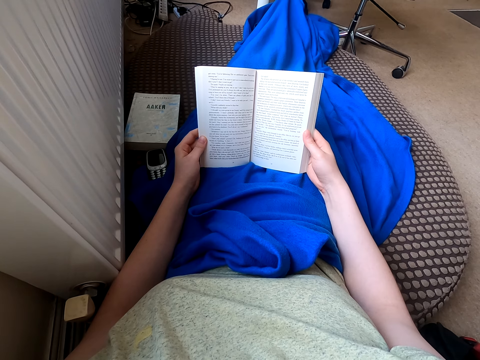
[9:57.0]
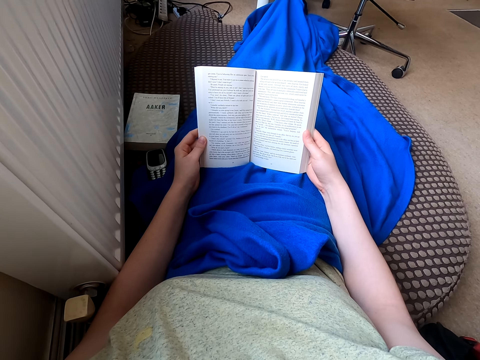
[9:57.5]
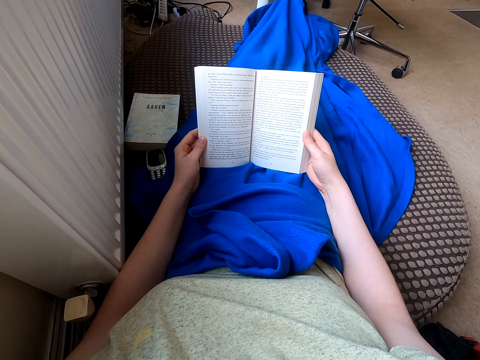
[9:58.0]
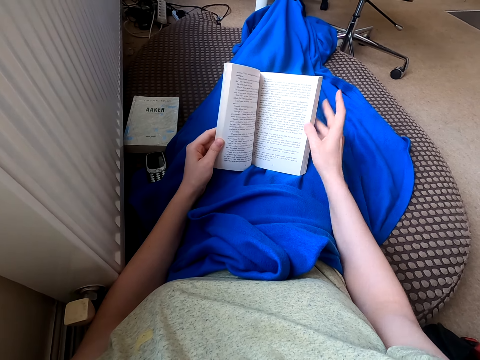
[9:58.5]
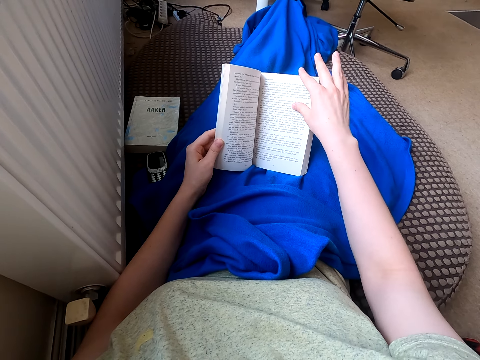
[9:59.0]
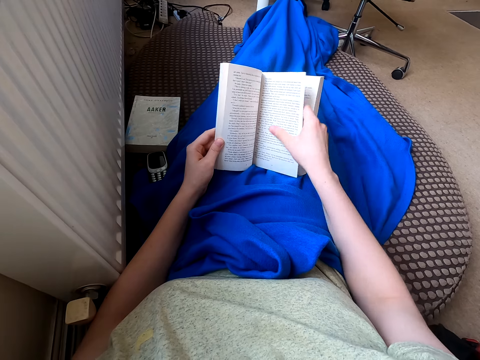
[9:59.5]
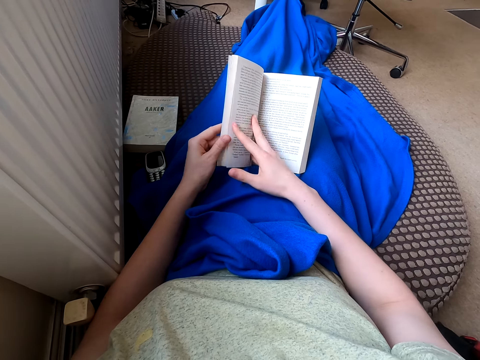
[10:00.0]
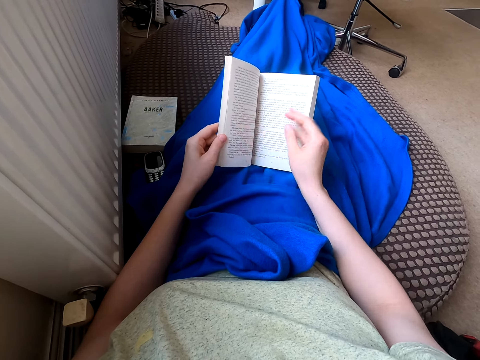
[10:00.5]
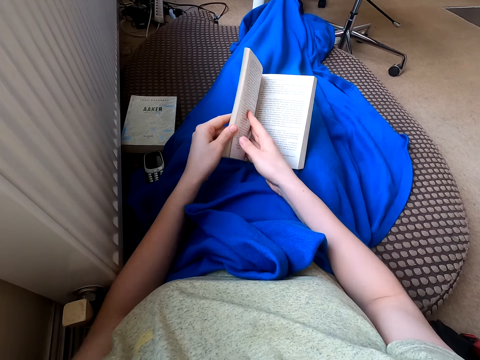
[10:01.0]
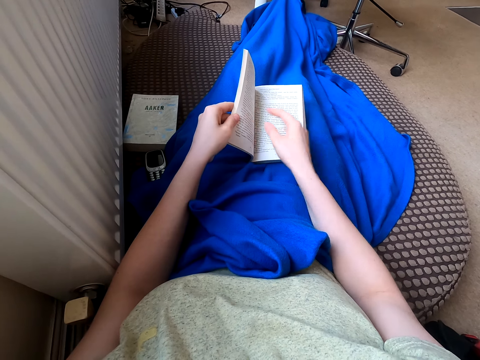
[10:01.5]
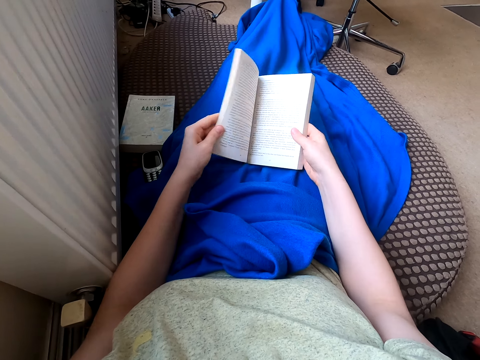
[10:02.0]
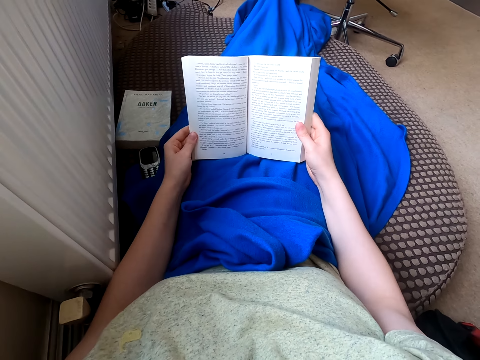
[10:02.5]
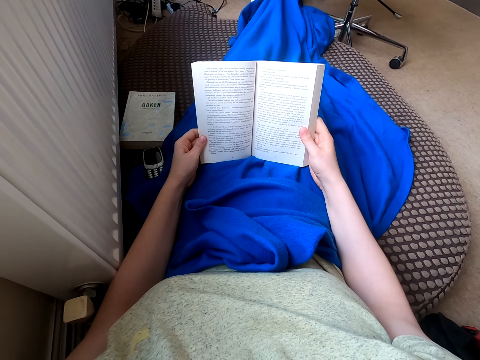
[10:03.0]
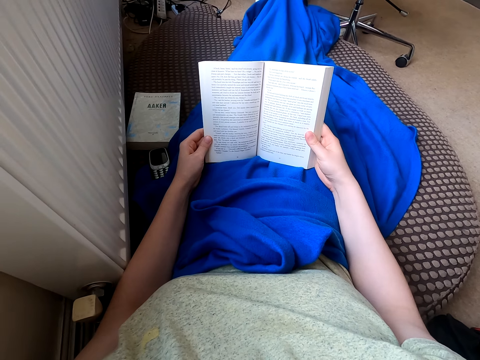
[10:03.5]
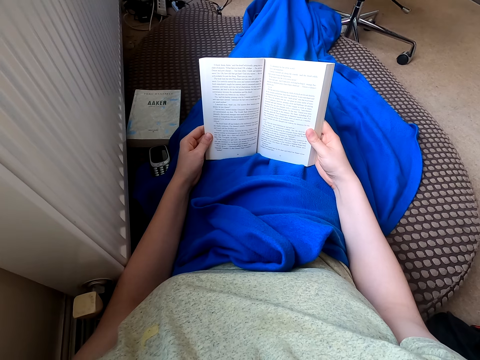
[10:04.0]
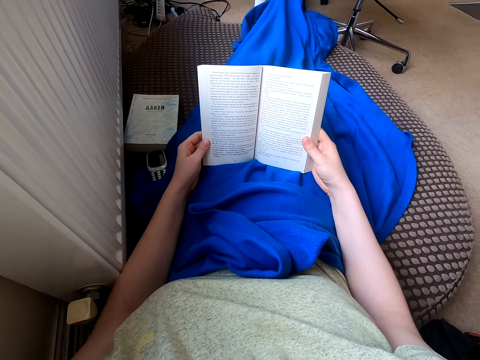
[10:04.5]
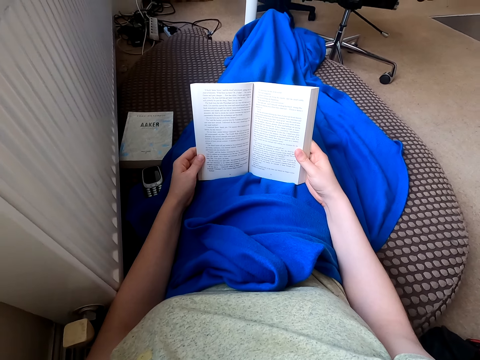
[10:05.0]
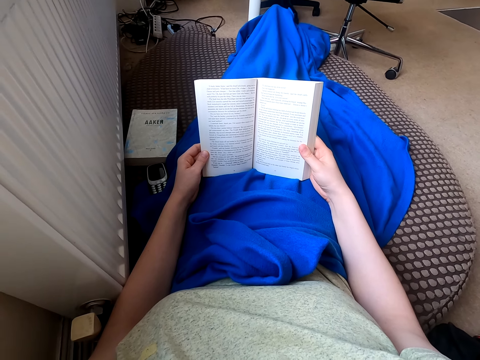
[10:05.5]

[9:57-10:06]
The camera wearer turns the page. They read the book. They adjust the book.

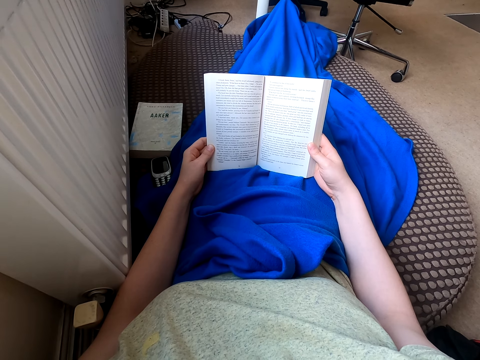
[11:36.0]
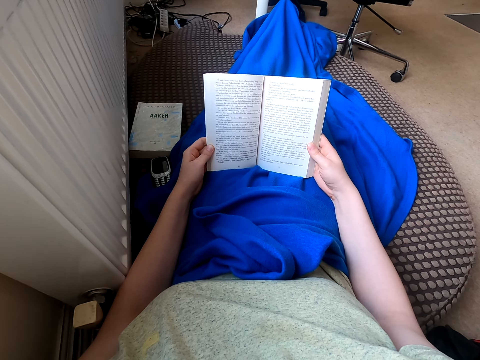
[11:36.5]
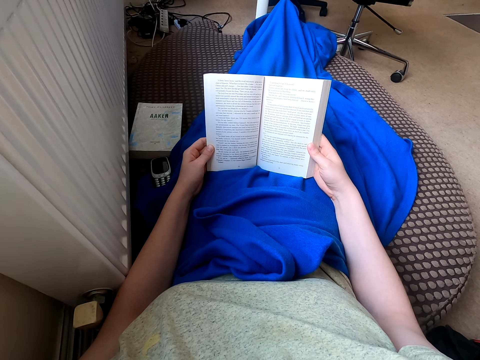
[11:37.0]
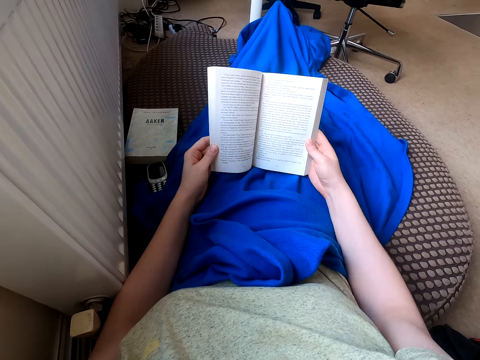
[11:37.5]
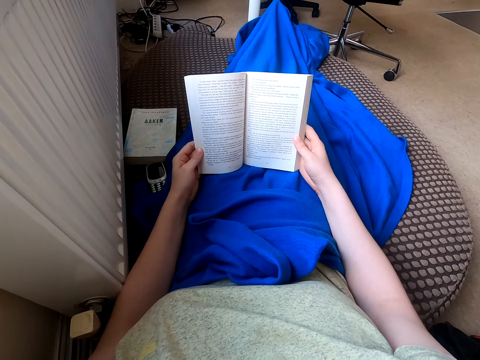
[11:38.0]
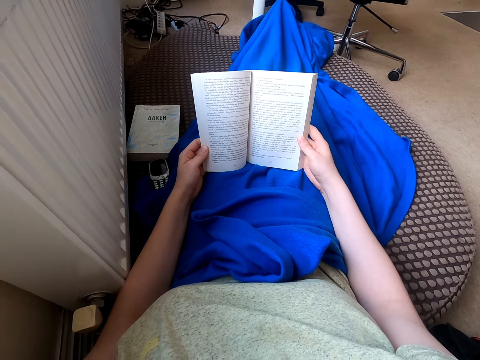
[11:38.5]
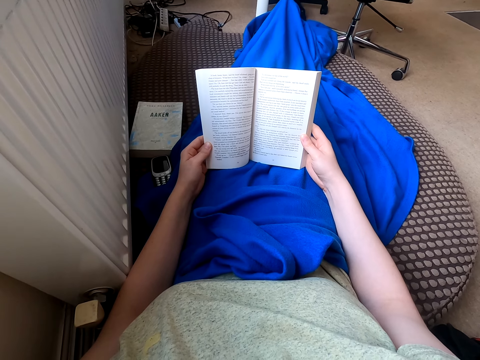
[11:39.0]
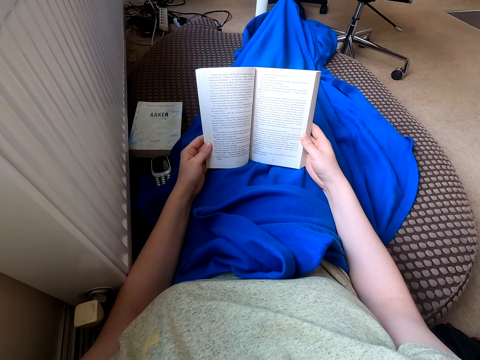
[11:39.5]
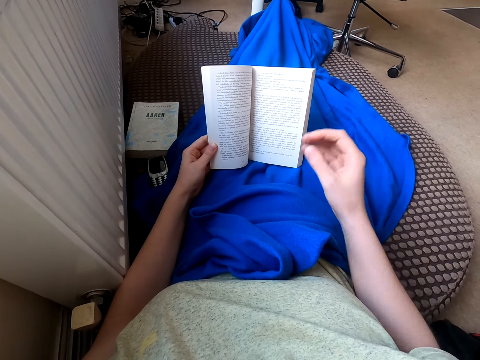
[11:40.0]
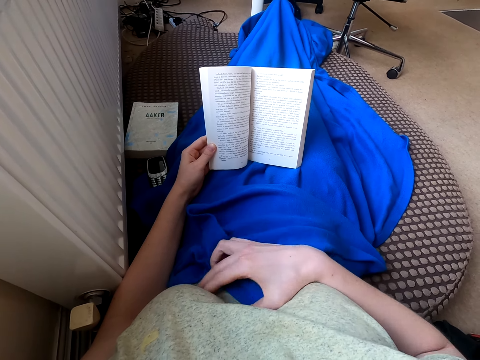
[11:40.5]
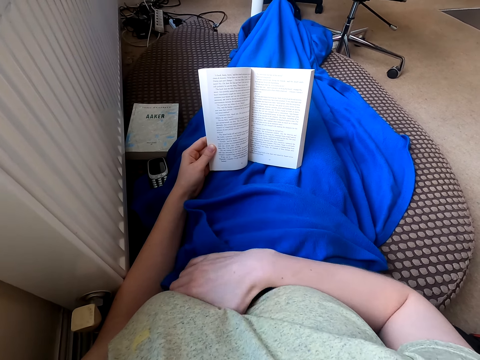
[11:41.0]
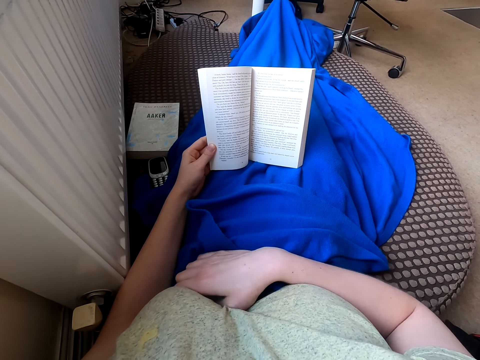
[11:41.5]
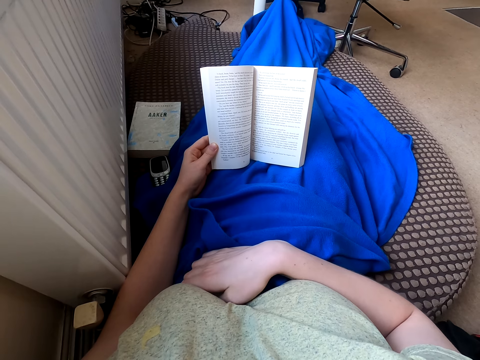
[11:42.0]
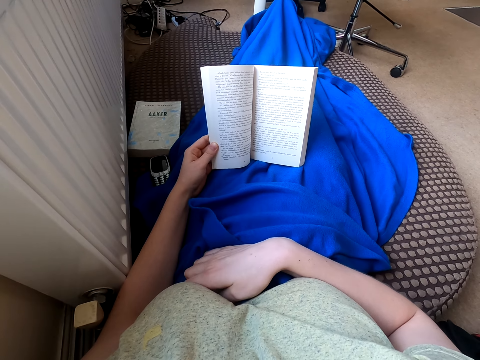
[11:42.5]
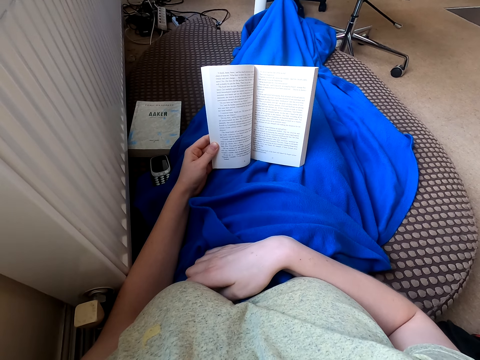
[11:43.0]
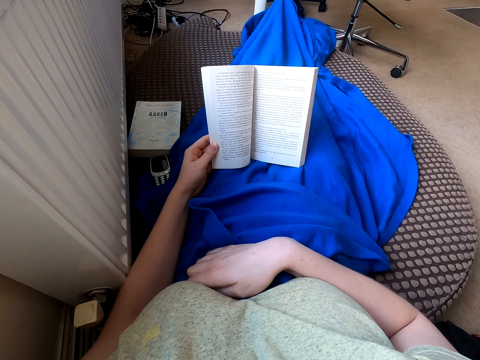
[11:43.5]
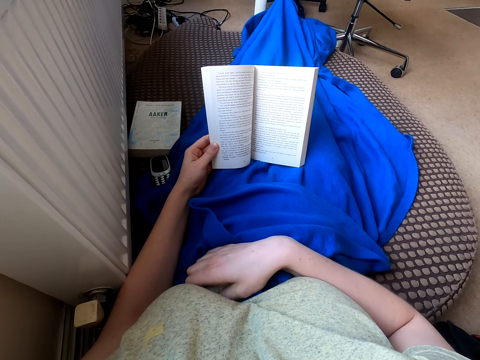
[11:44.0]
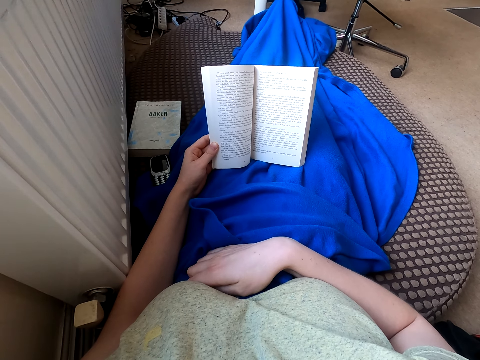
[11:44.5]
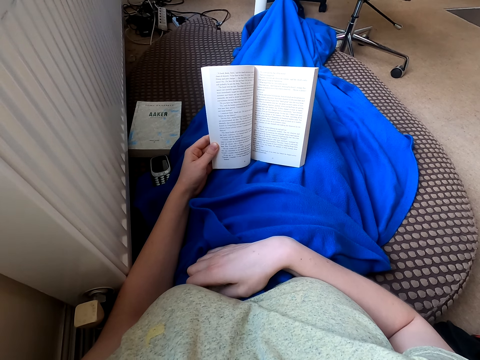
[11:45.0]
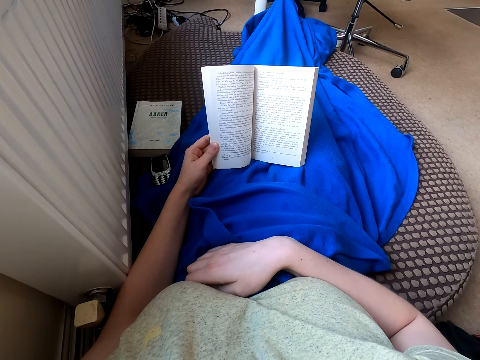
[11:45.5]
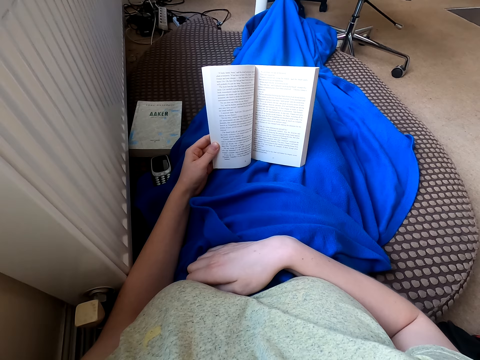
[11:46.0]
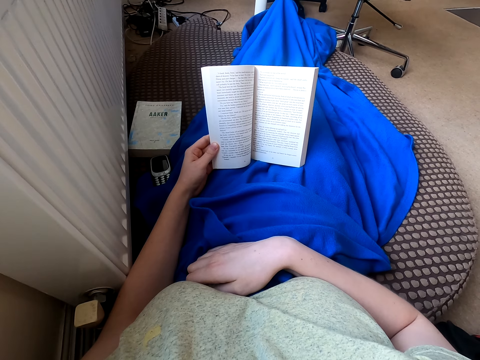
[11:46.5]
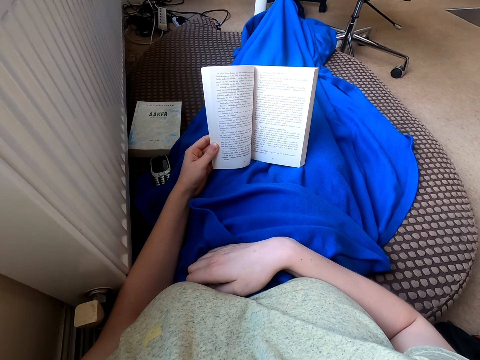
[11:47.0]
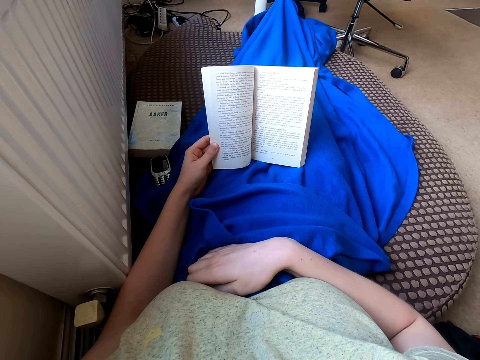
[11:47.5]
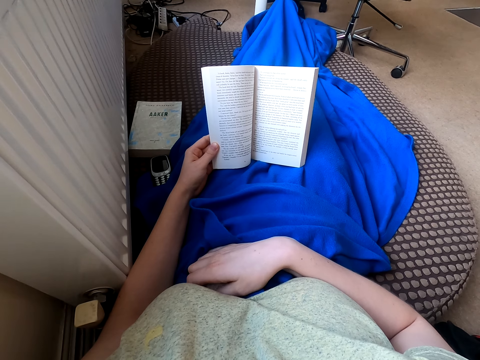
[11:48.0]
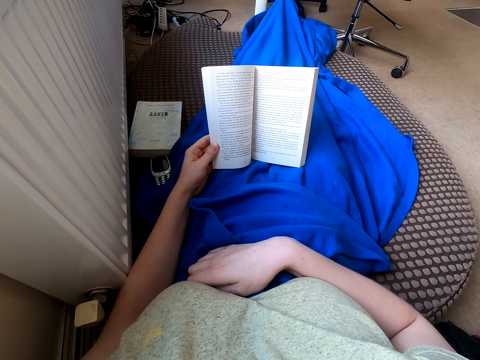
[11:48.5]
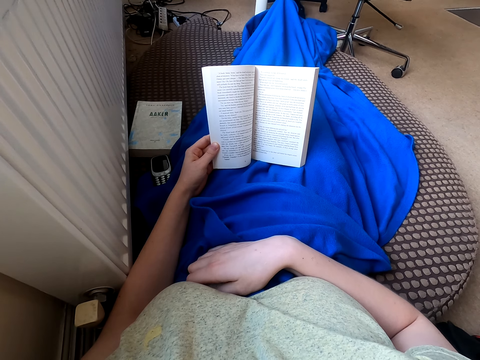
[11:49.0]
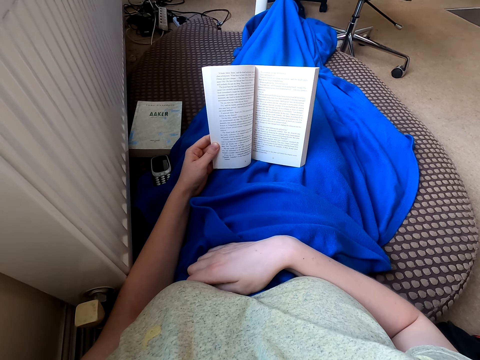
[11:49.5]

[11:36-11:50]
The camera wearer moves around. They move their hand. They touch their stomach. They read the book. They move their thumb.
